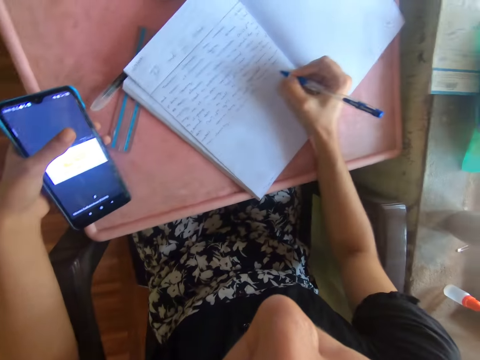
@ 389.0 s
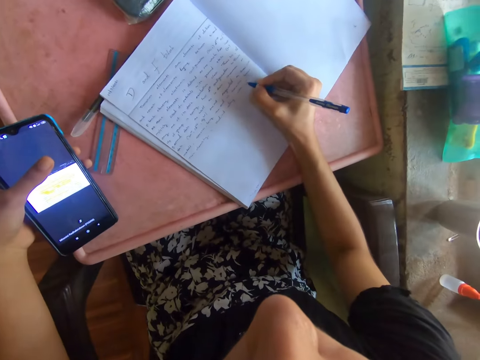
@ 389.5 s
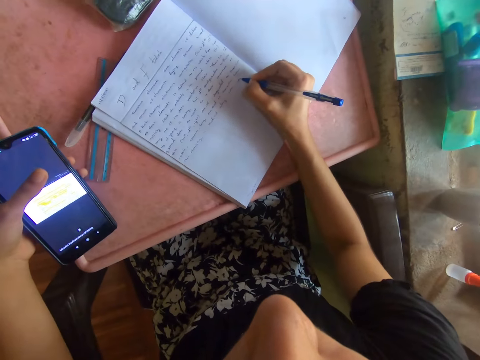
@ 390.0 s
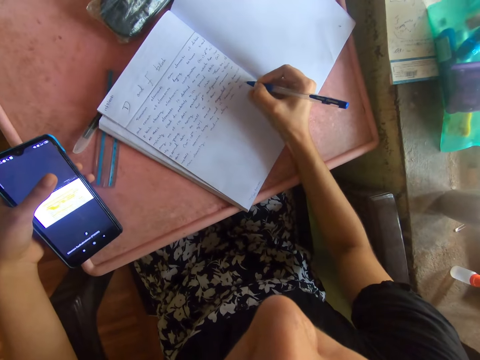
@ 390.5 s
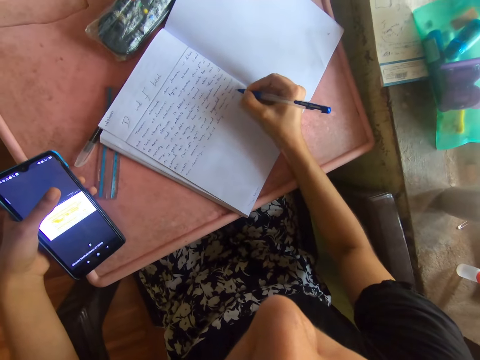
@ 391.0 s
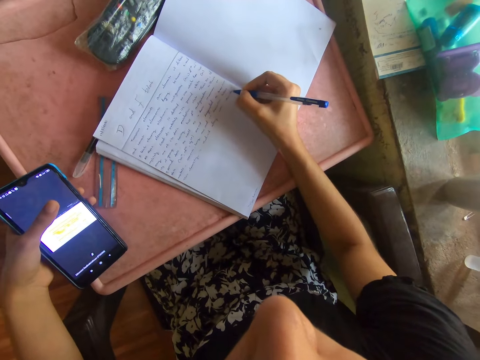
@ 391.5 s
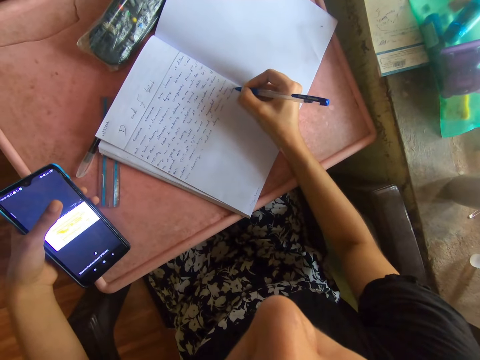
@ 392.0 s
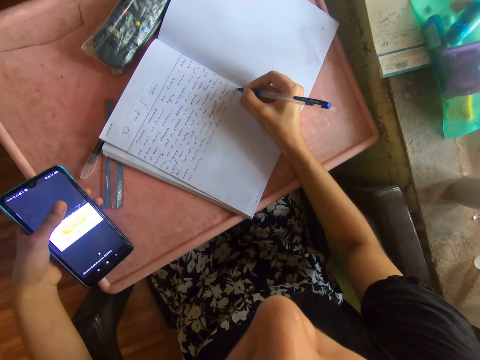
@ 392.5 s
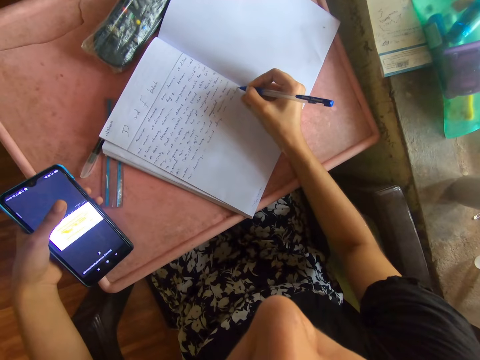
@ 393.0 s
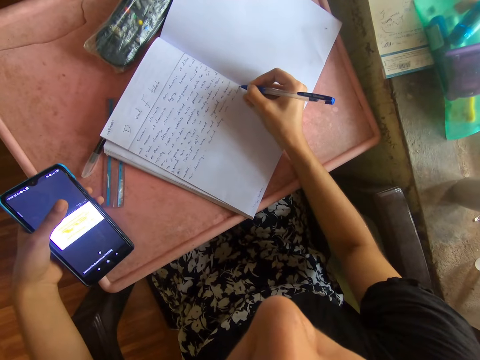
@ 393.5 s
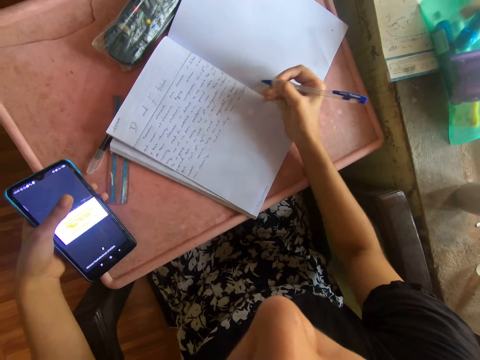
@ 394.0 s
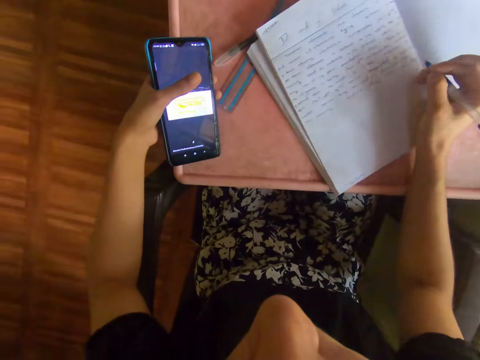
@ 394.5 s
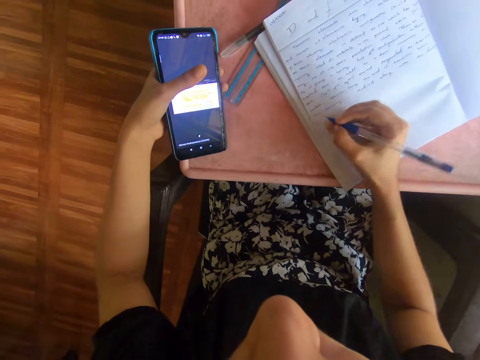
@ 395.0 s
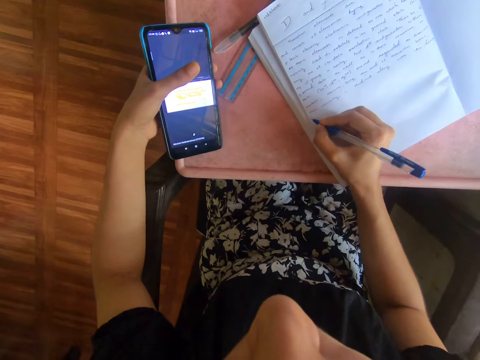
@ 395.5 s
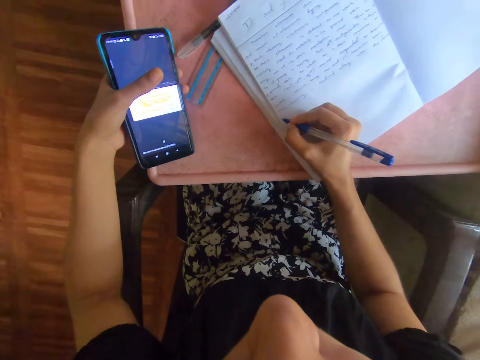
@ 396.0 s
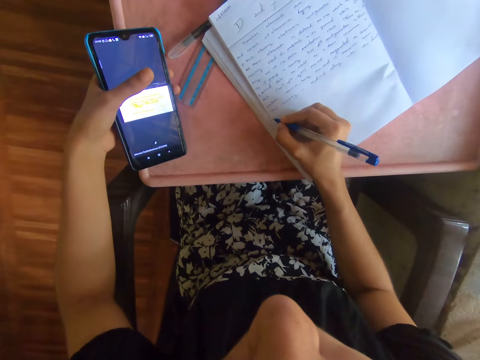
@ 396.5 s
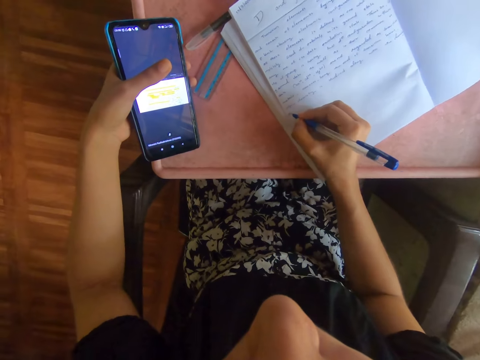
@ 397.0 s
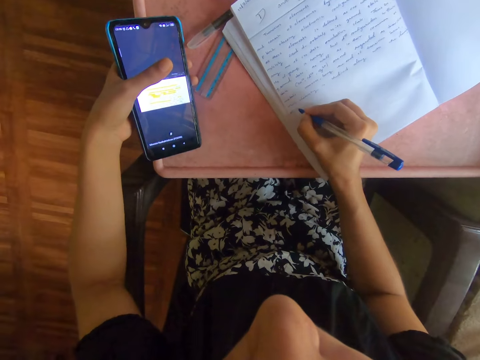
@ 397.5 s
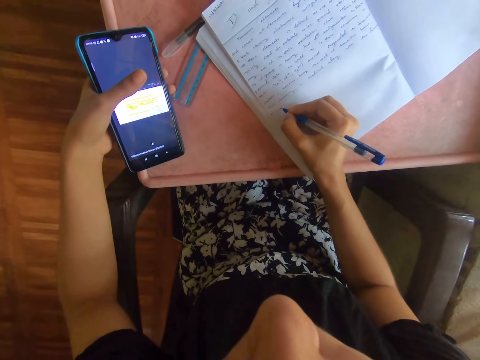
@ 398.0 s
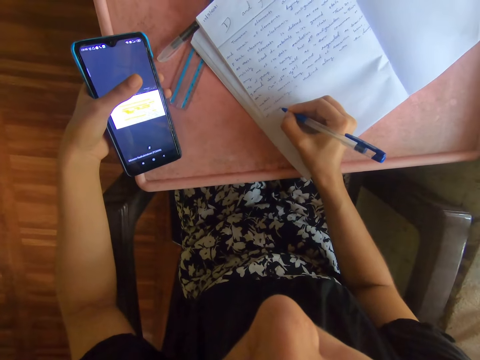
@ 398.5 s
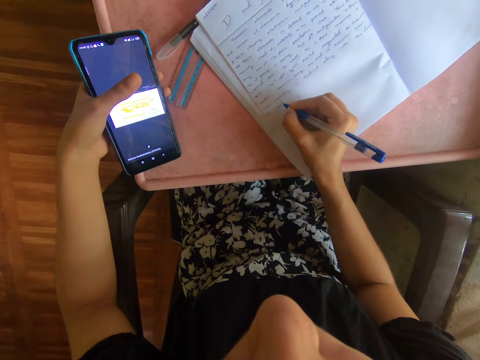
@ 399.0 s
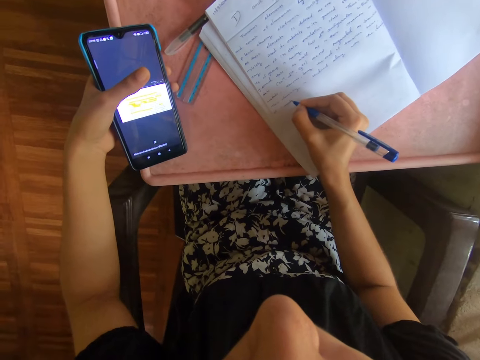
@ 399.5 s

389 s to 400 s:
The camera wearer writes on the book on the table with the pen in her right hand.

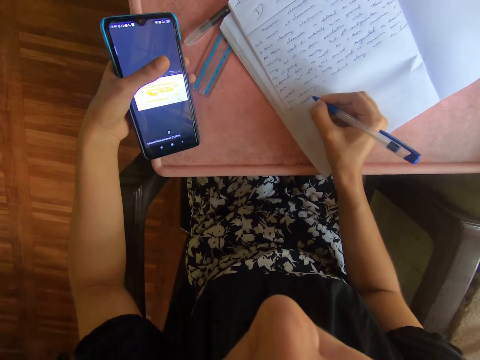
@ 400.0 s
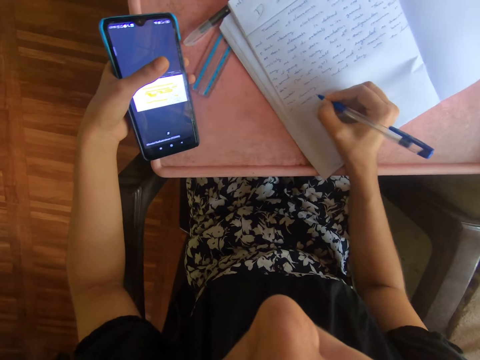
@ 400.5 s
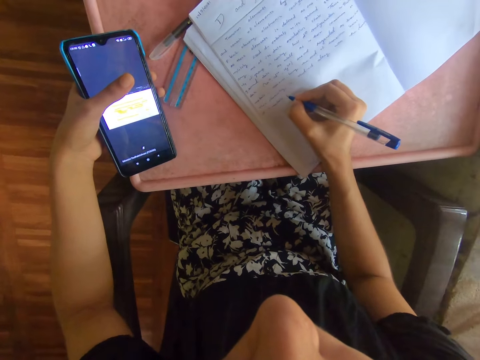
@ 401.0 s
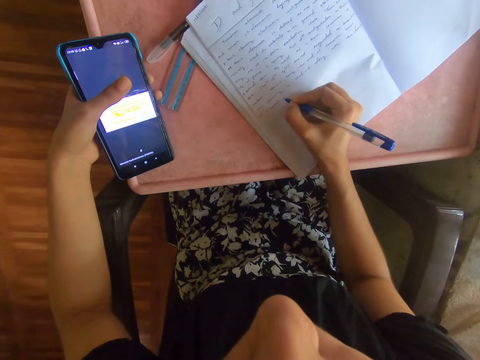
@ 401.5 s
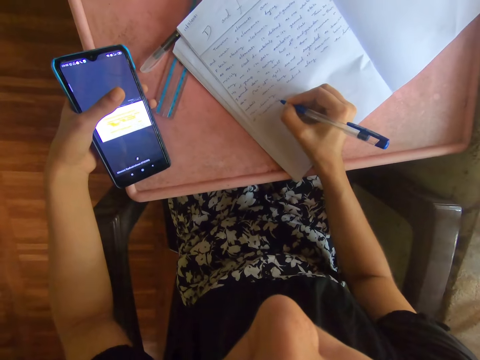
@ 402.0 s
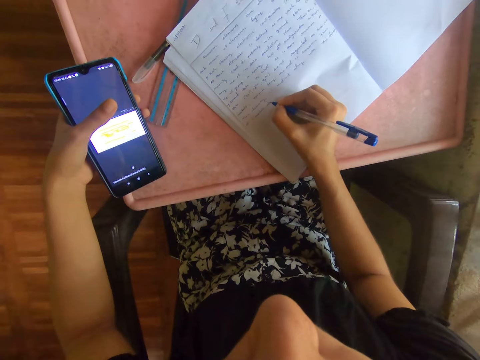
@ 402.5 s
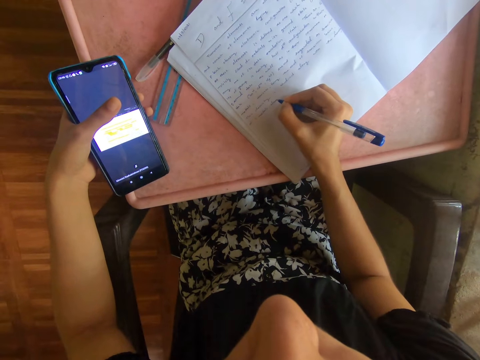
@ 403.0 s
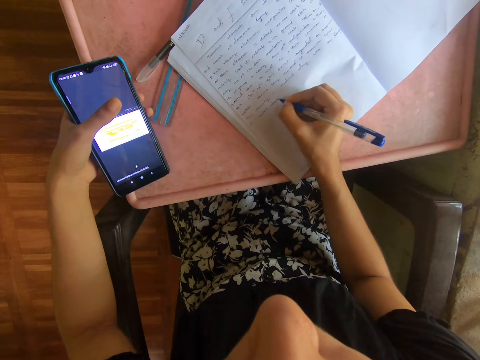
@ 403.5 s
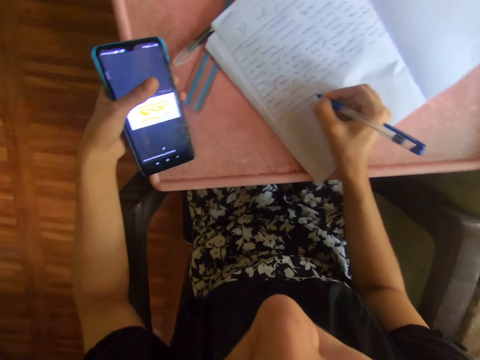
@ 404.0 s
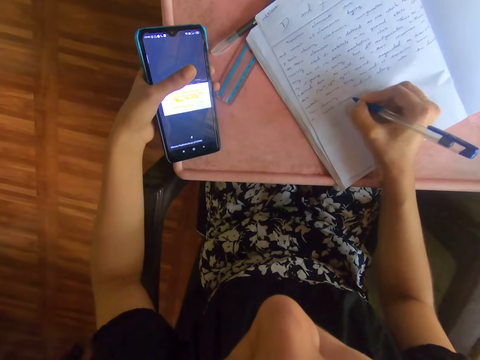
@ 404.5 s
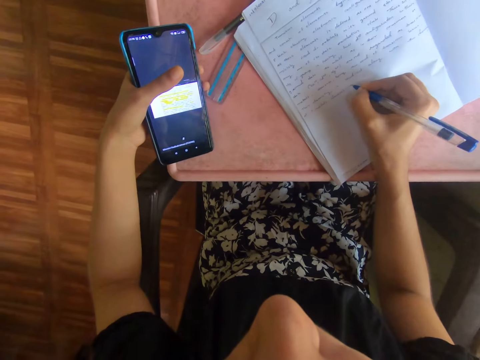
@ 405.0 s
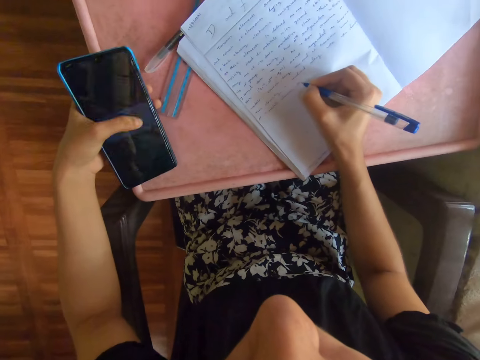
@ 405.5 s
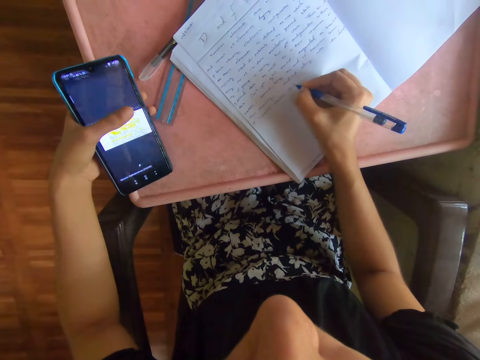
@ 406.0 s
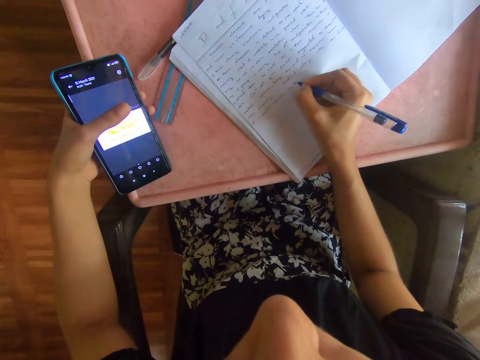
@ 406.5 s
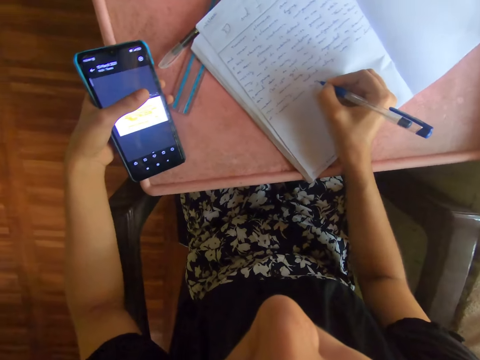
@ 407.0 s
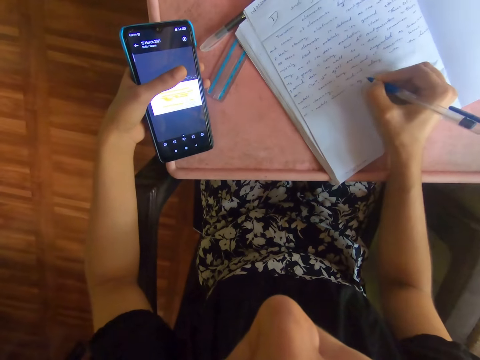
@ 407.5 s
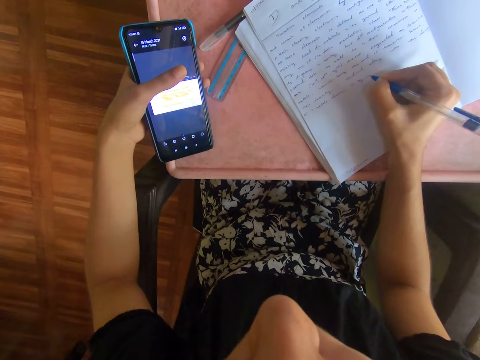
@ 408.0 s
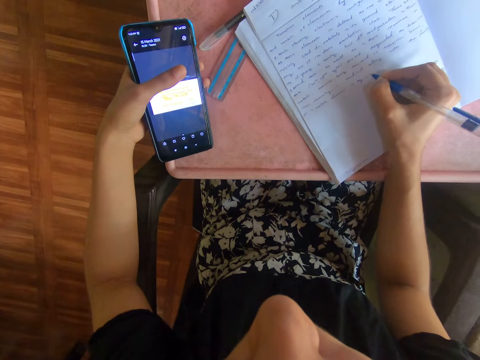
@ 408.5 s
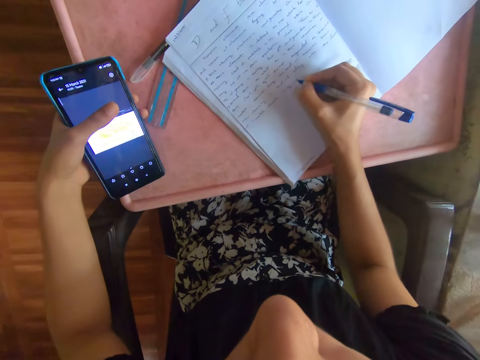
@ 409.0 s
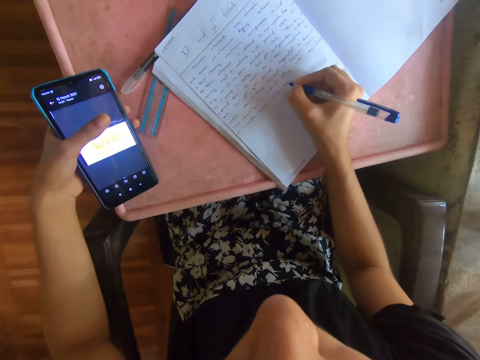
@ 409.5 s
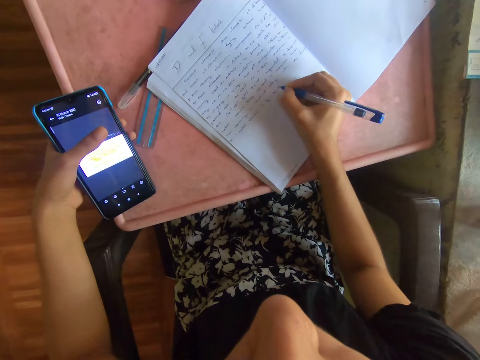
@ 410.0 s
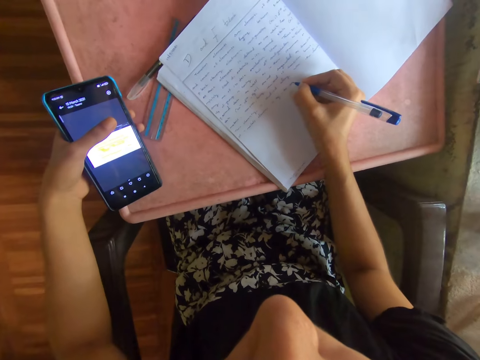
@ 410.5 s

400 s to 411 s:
The camera wearer operates the phone with her left hand.

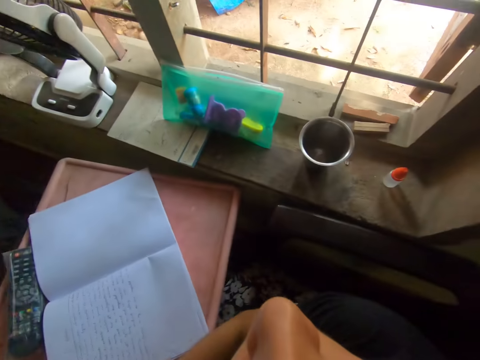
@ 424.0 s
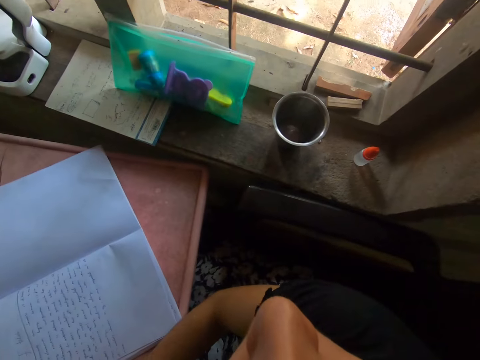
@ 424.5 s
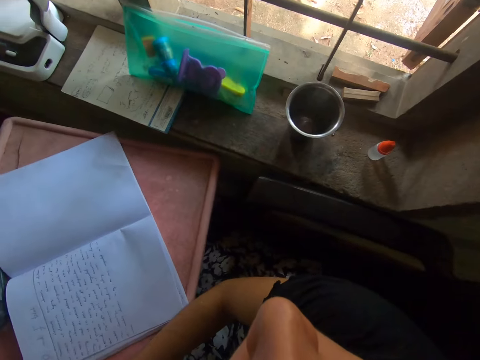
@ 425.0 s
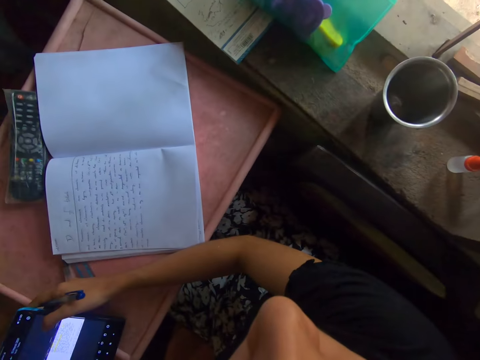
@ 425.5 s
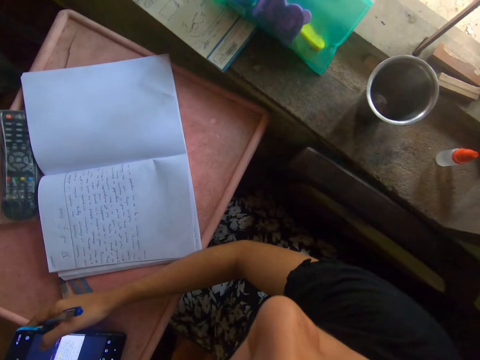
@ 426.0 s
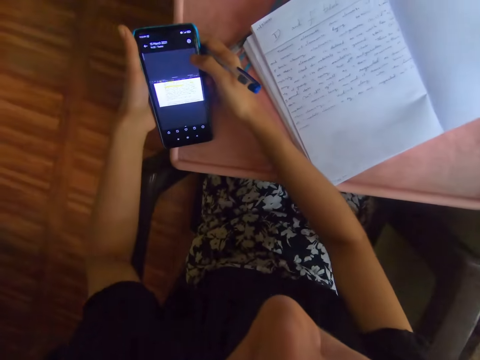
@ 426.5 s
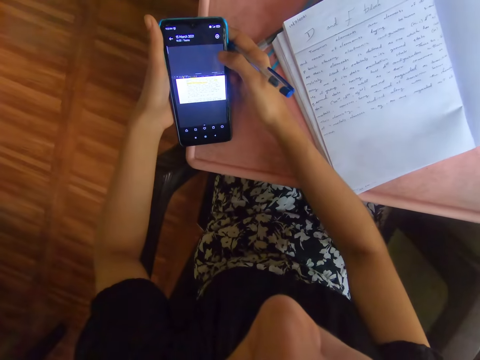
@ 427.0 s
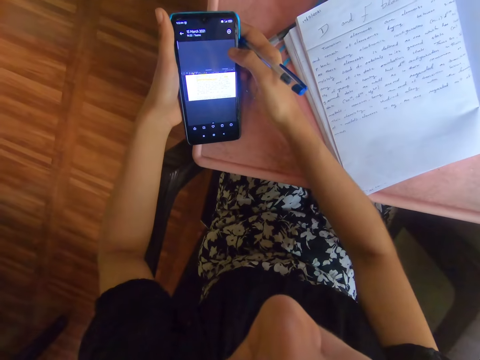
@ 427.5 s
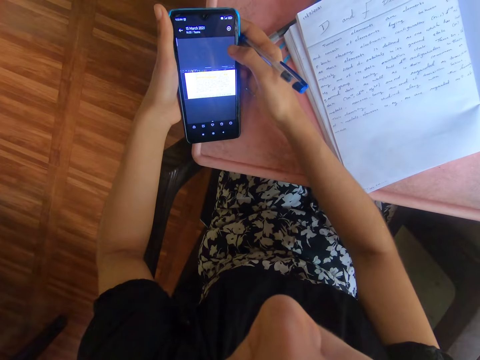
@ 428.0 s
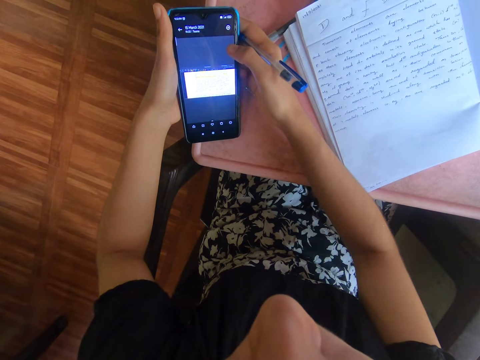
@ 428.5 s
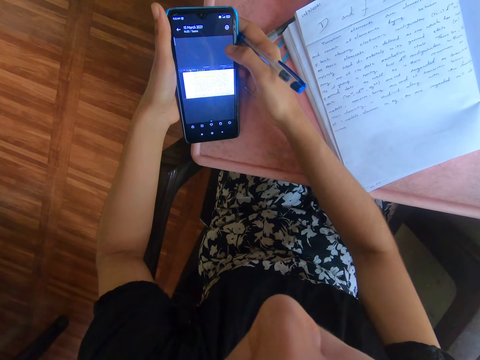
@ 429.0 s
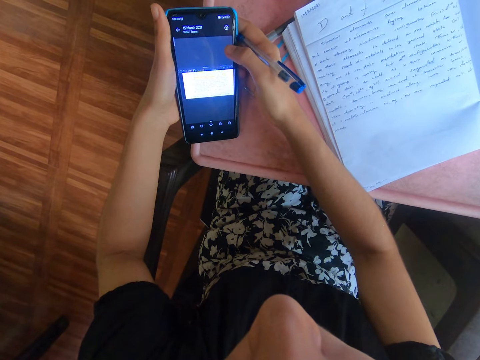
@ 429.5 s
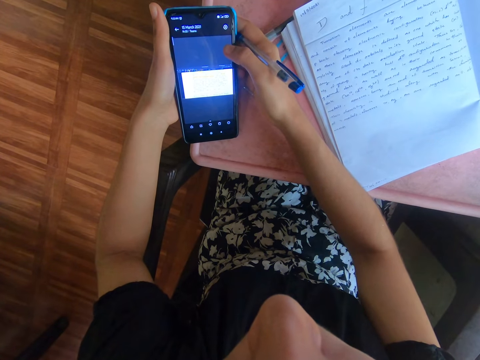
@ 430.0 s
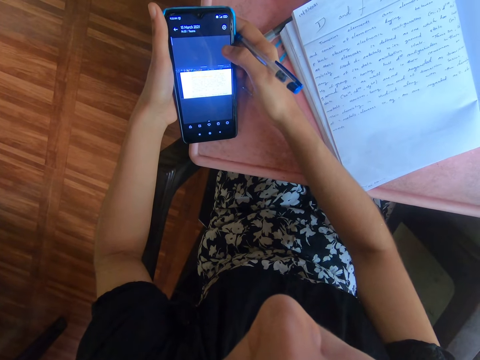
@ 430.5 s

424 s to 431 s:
The camera wearer operates the phone in her left hand with her right hand.
